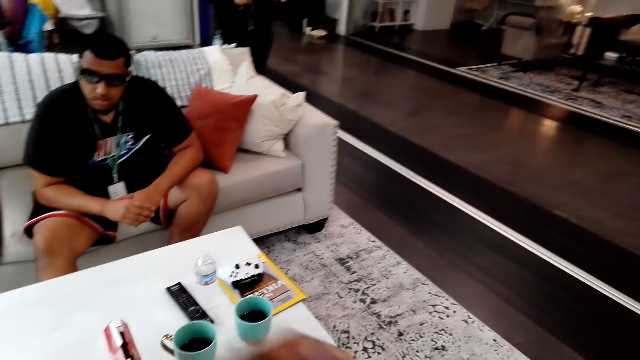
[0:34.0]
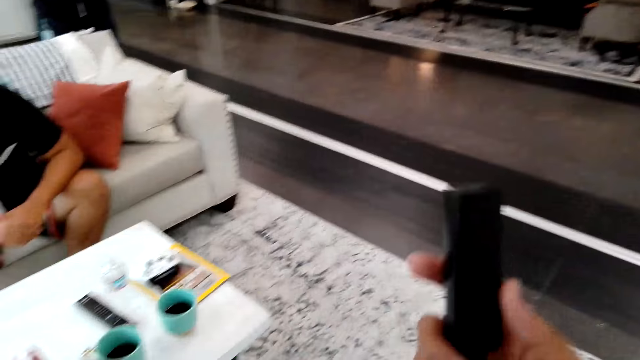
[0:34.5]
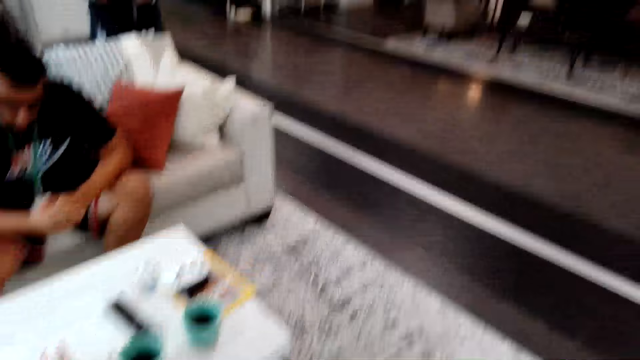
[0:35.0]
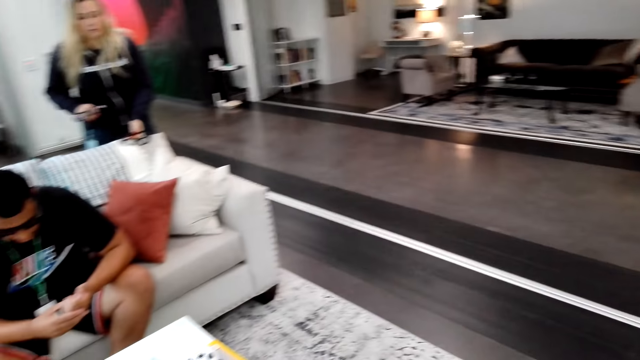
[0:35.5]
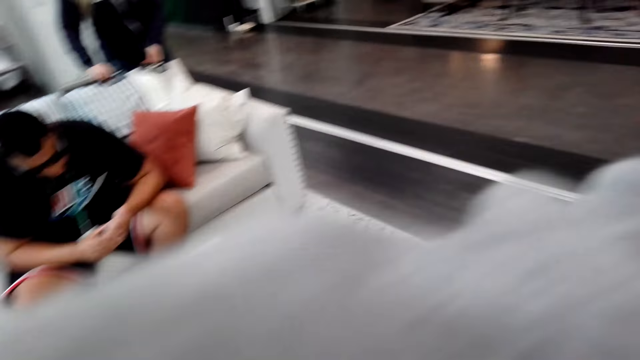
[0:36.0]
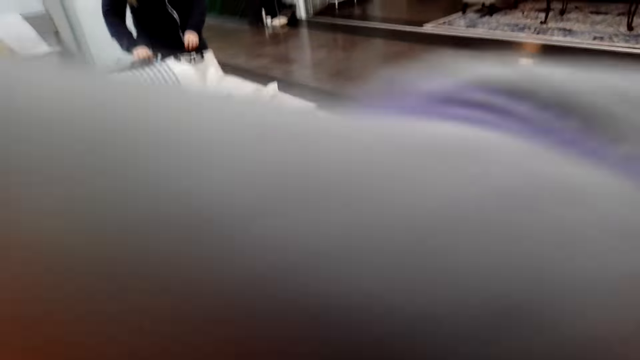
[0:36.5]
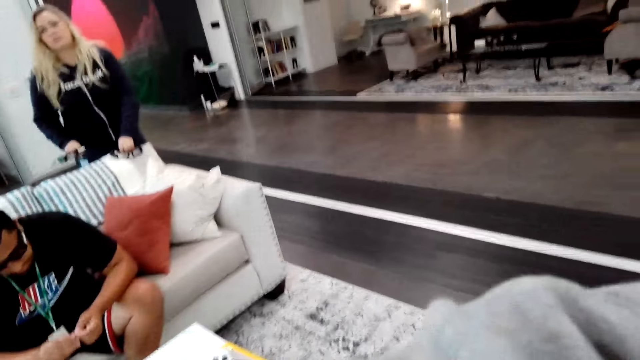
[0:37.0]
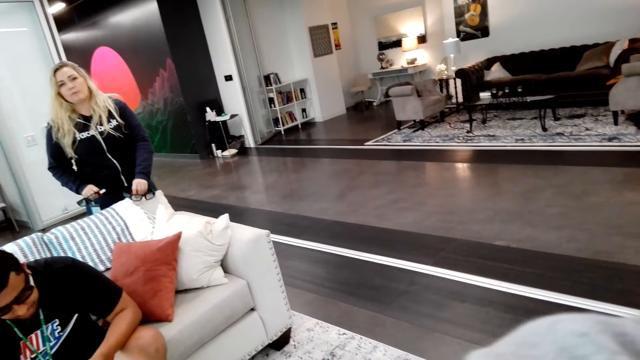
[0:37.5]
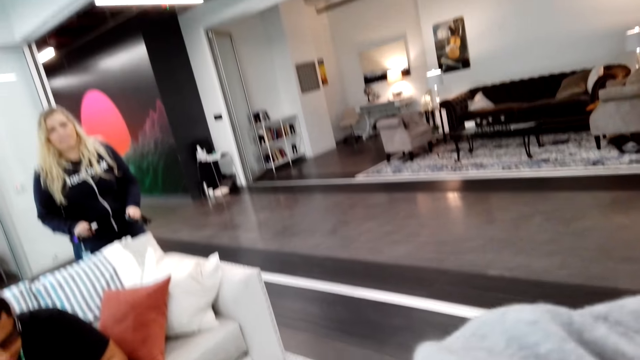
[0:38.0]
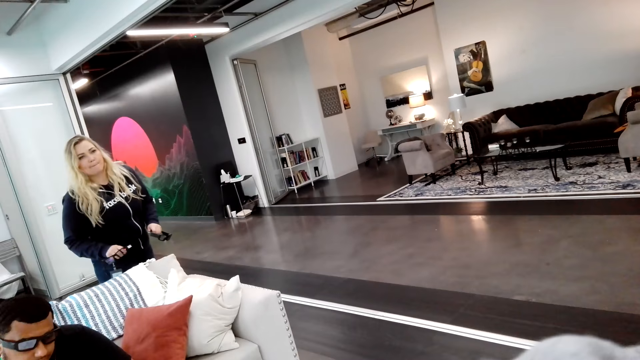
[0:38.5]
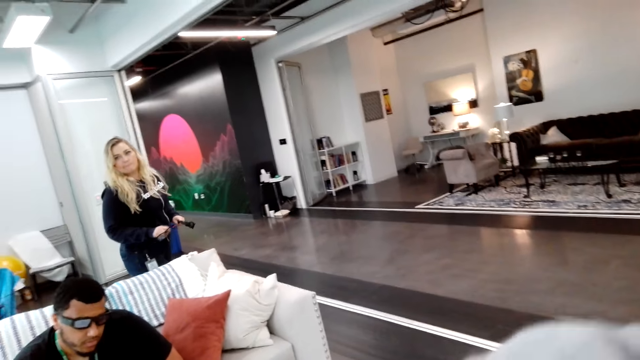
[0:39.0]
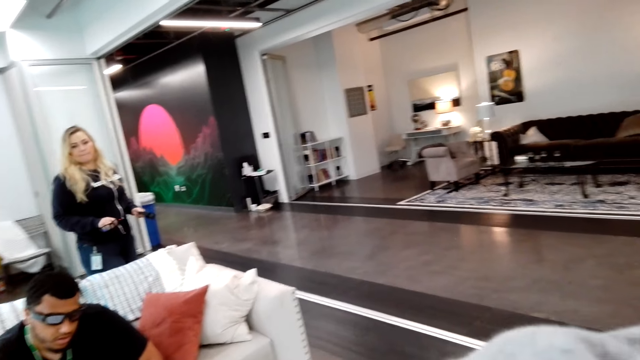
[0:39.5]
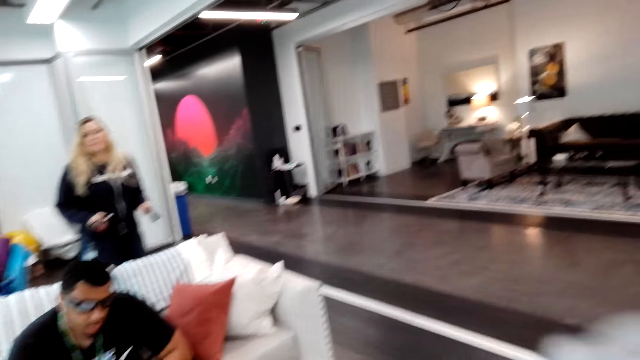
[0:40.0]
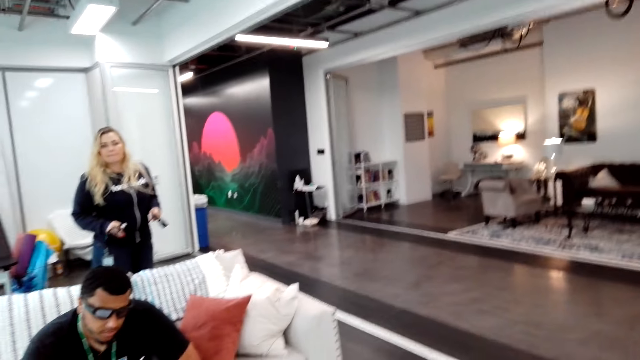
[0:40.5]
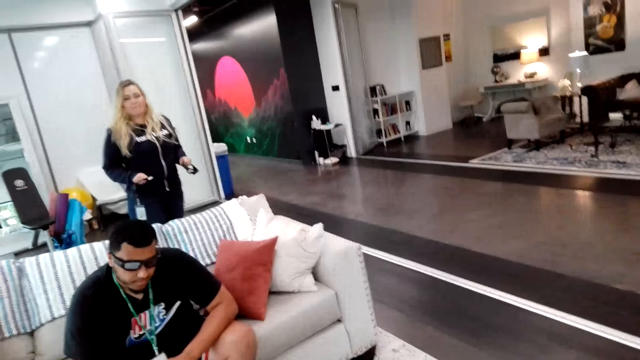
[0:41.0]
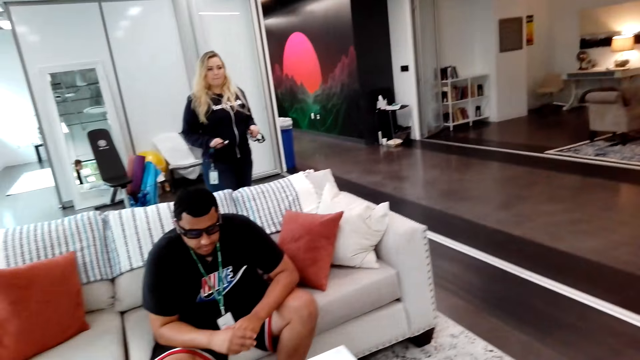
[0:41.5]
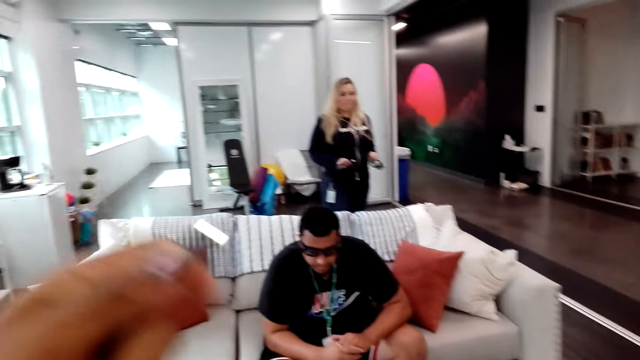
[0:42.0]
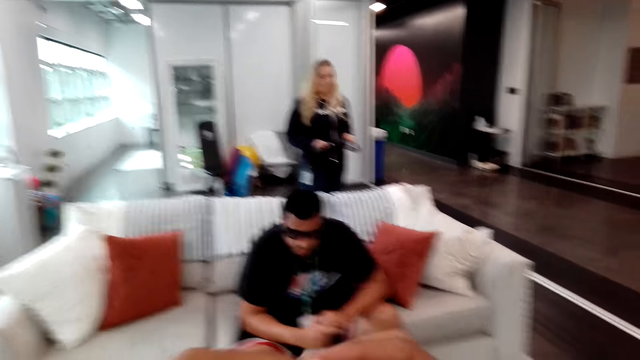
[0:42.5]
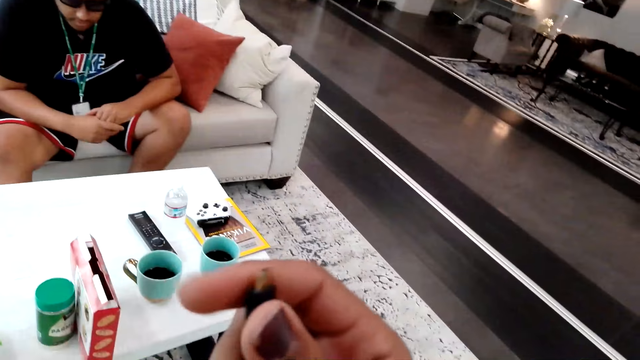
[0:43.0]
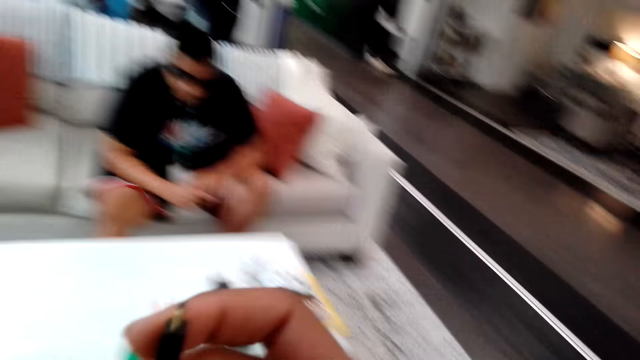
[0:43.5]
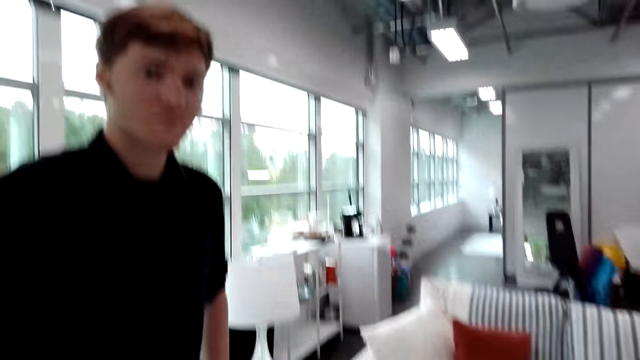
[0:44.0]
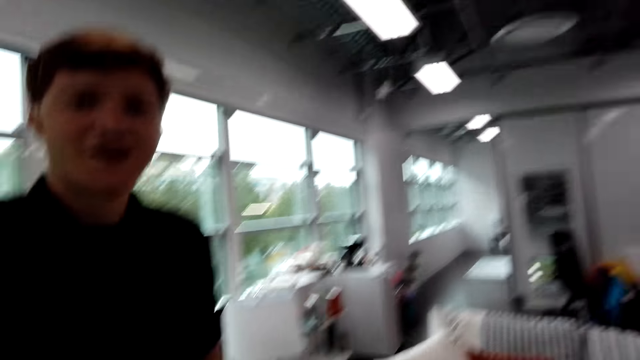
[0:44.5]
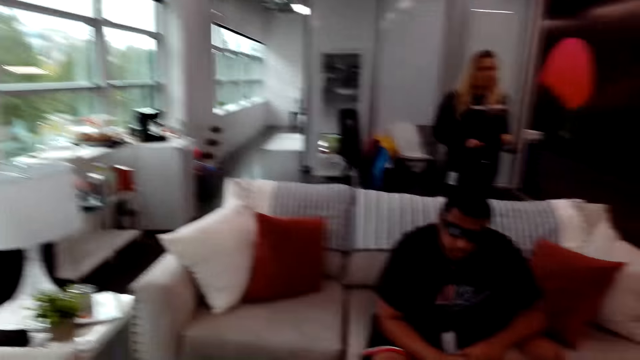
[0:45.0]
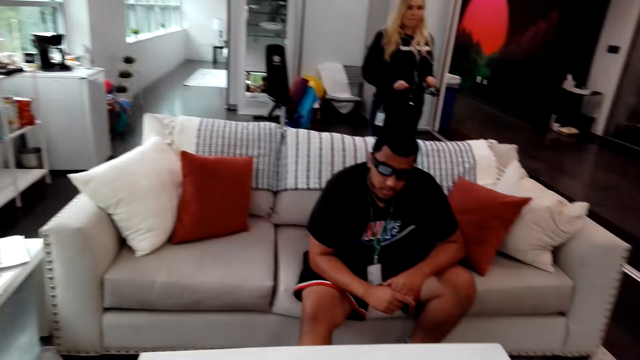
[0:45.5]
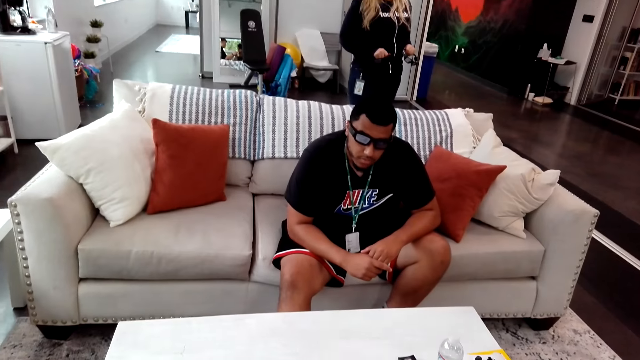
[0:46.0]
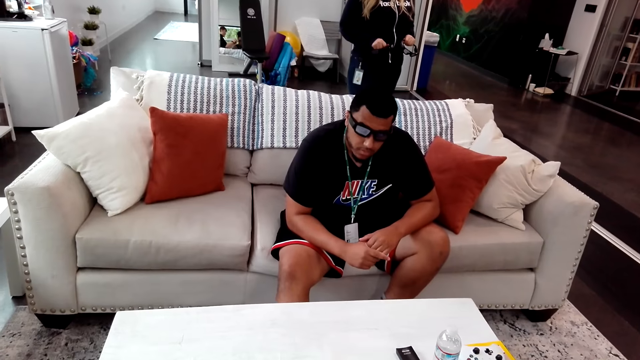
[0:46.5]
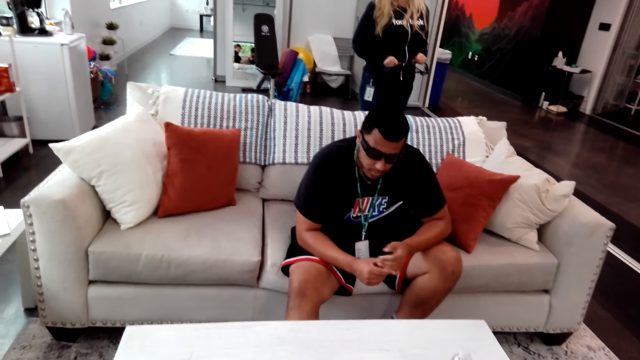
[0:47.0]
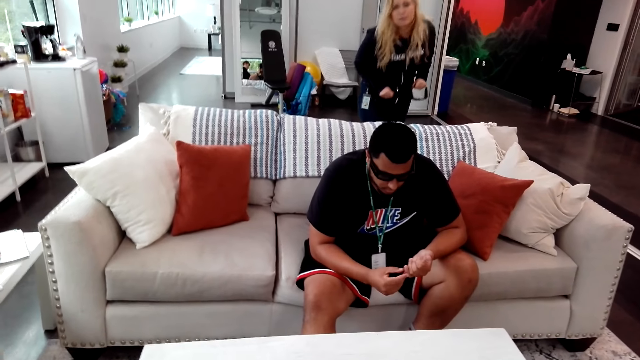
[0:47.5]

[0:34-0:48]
The camera wearer unplugs the camera. They hold something, move their hands and look around. They hold the wire cable. They talk with a man. The man helps fix the camera.

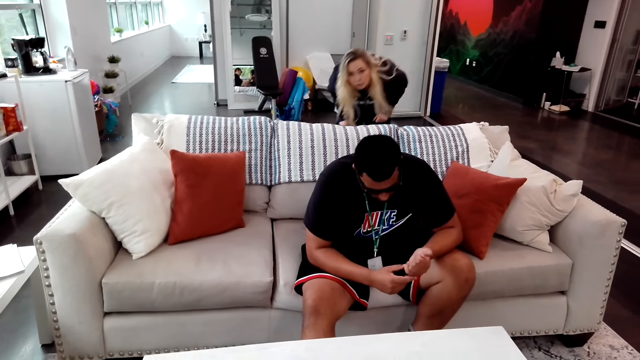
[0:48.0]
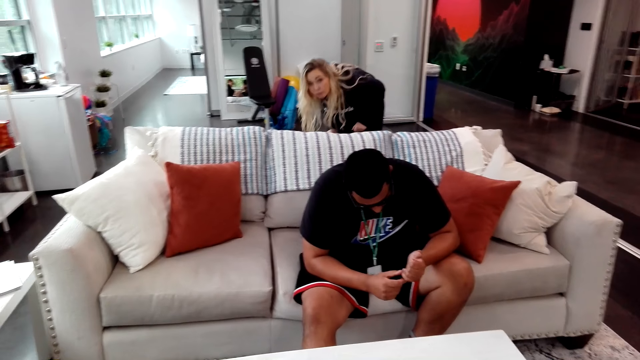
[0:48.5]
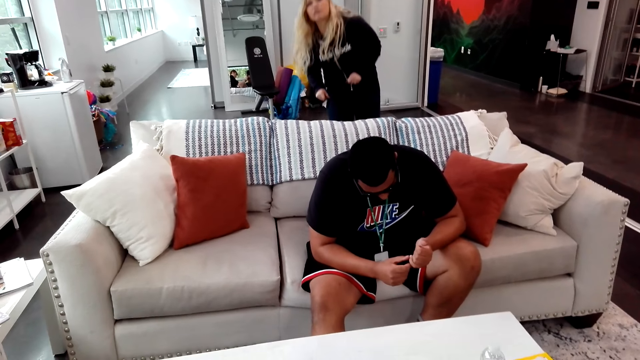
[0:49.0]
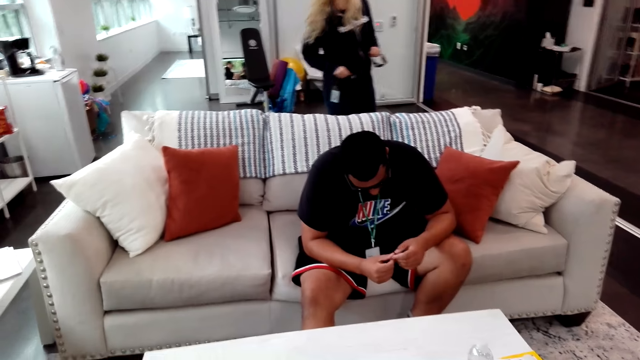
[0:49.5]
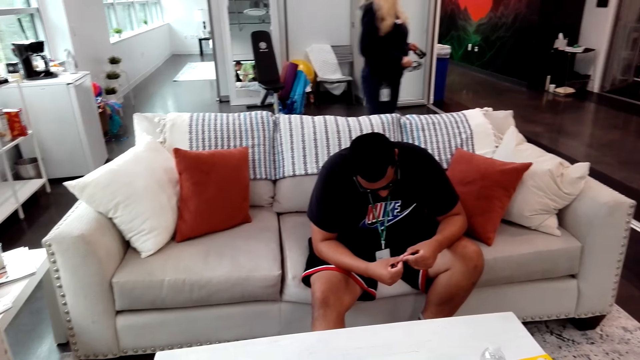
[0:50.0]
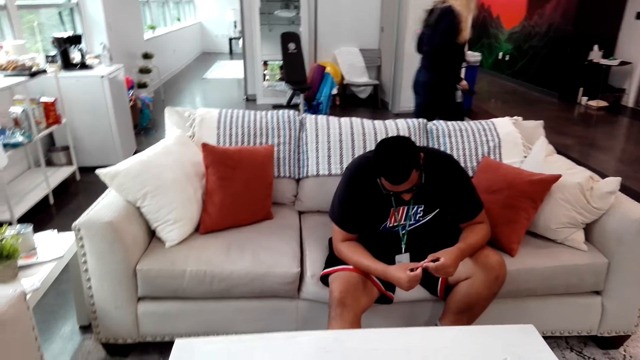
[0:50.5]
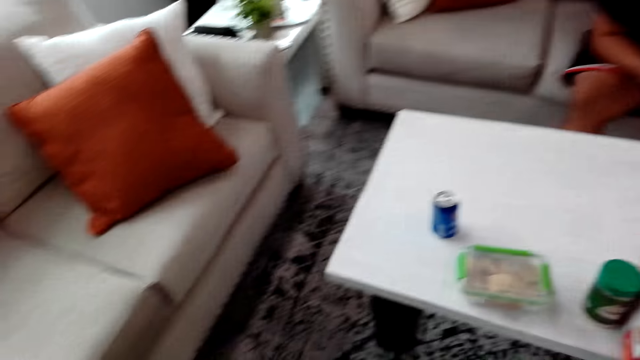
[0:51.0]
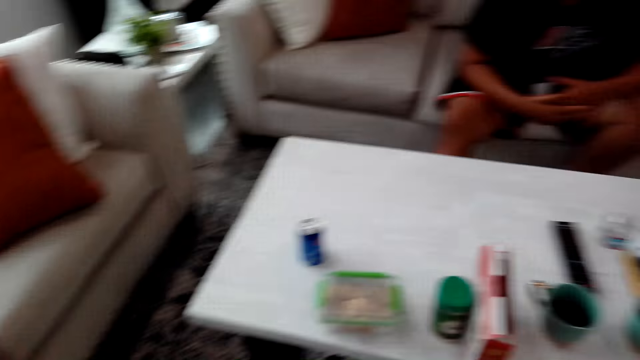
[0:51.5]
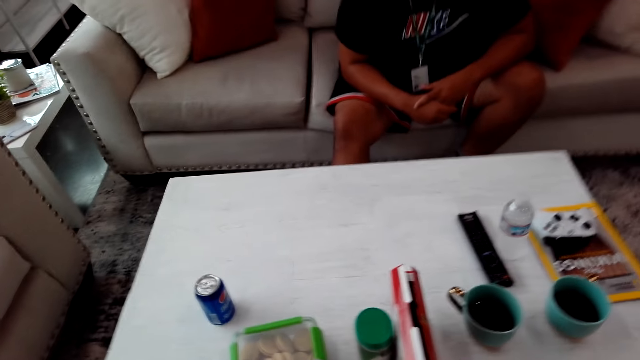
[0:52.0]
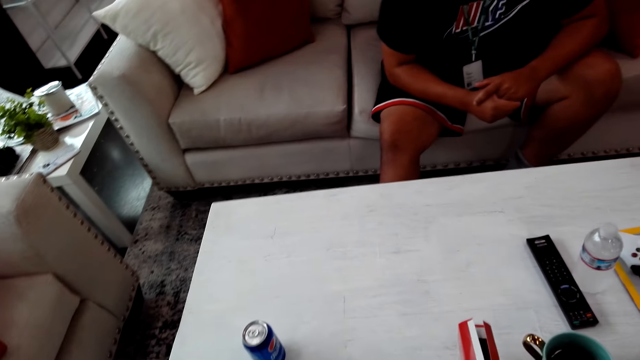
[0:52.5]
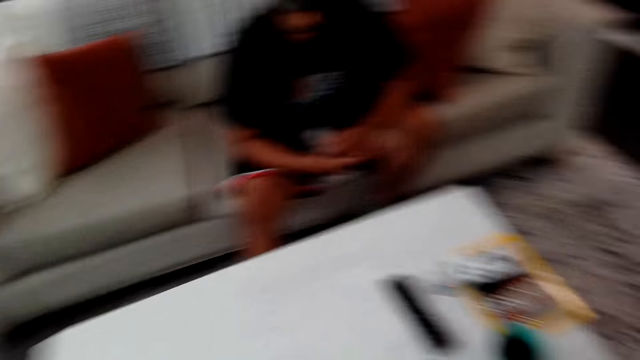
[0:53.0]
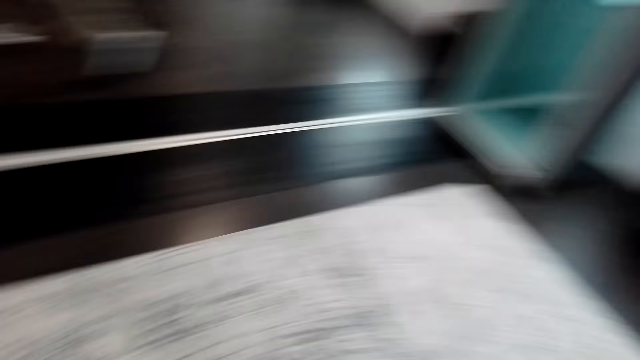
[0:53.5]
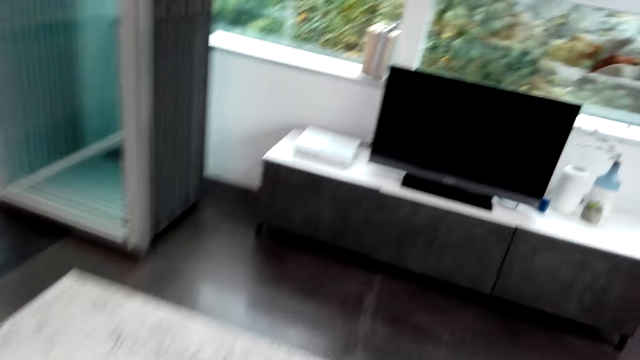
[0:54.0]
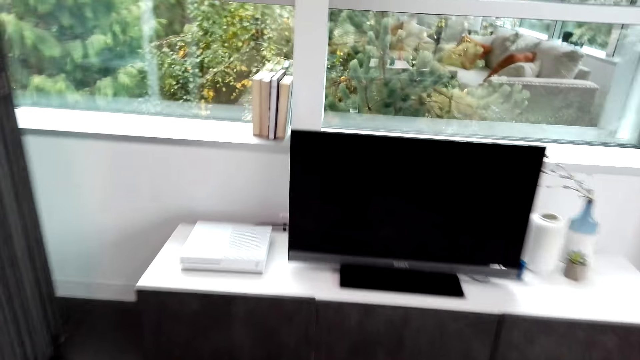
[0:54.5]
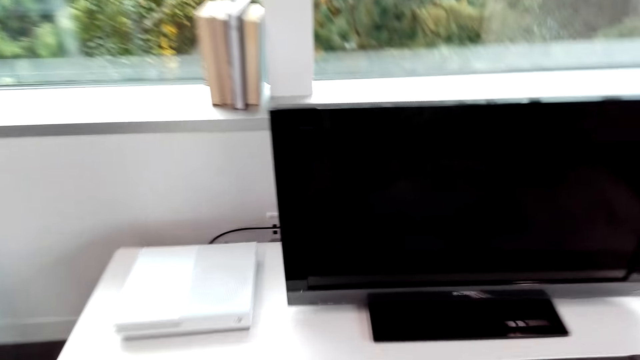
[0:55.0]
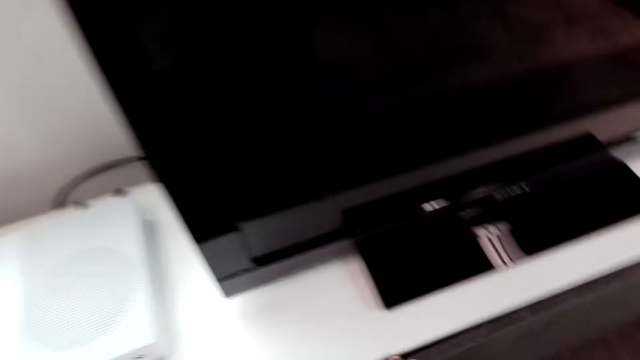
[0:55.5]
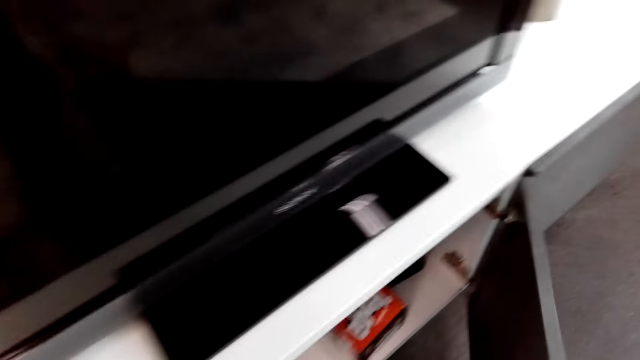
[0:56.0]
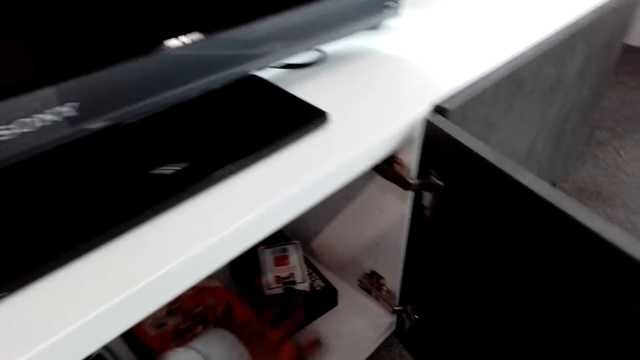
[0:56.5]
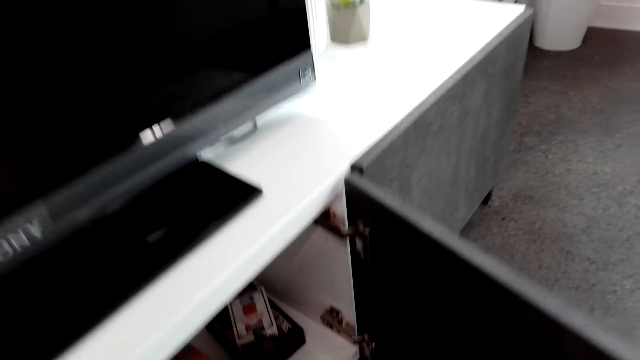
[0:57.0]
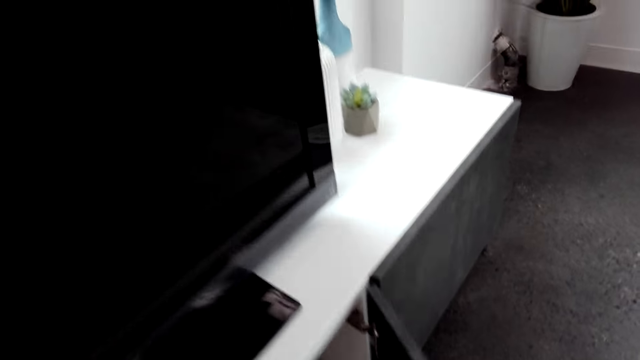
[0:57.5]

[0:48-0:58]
A lady looks at the camera. The camera wearer talks with a man and looks around. They walk around. They move towards the television. They open a cupboard.
